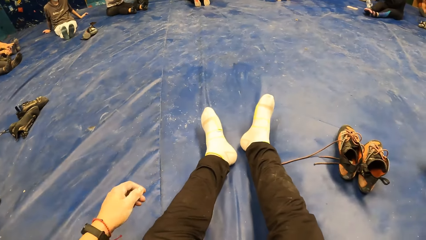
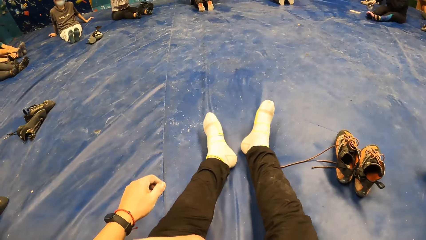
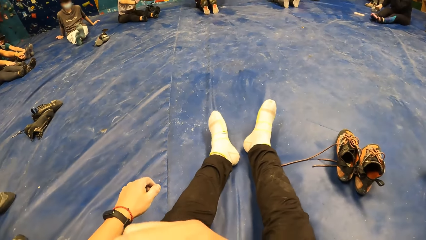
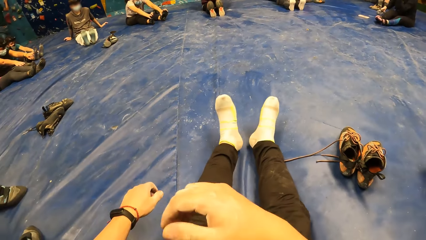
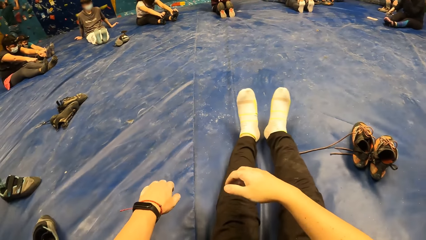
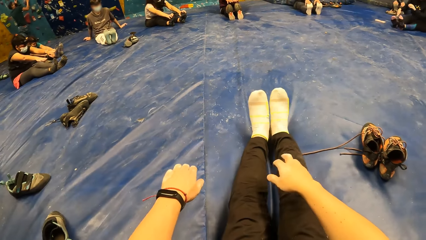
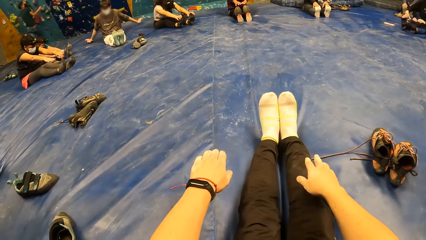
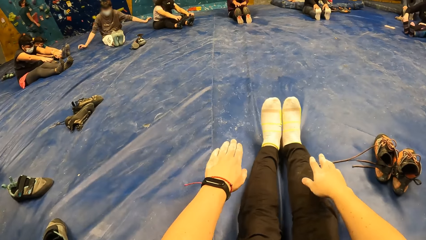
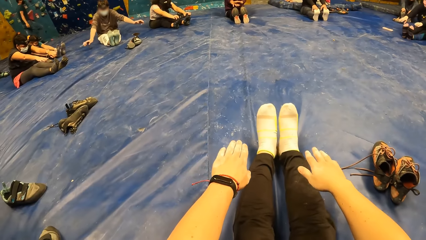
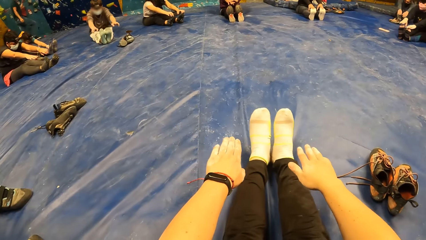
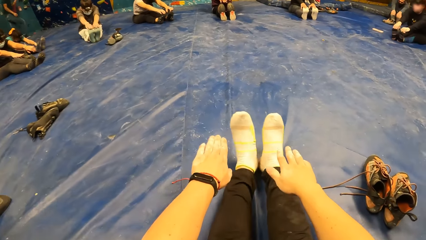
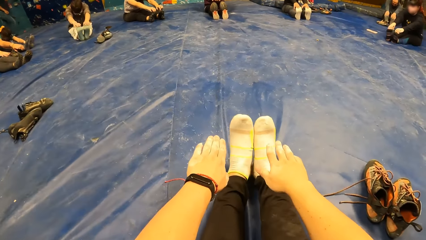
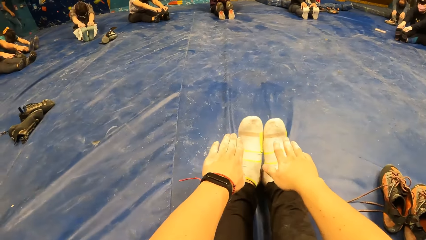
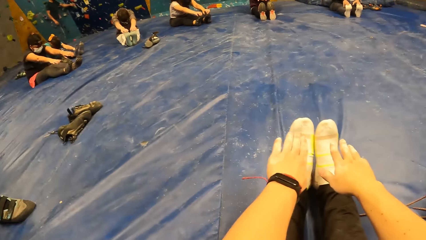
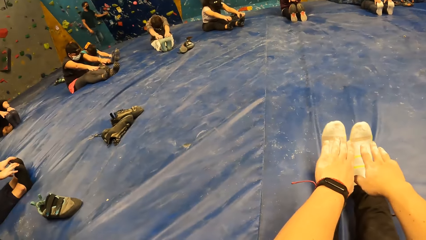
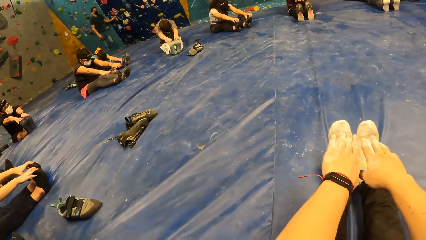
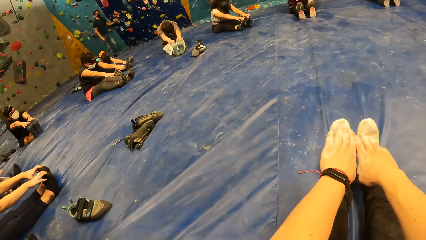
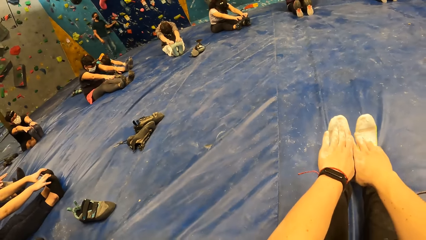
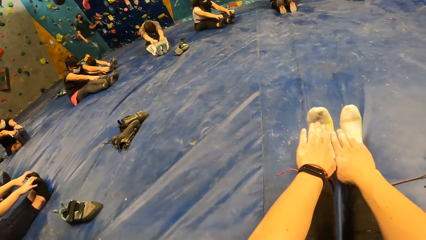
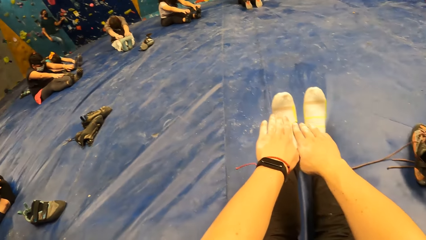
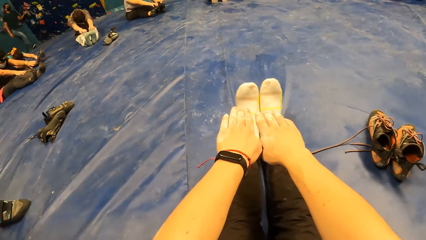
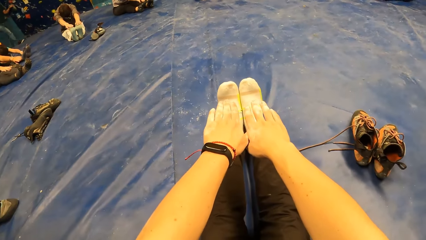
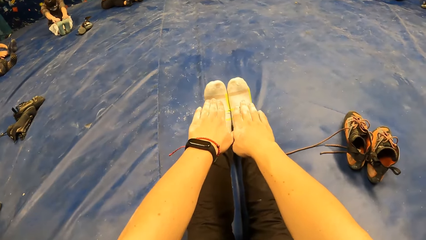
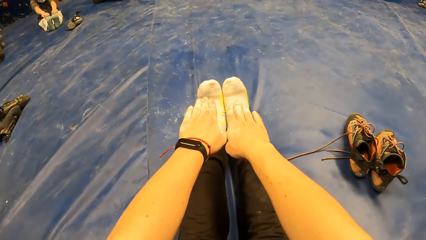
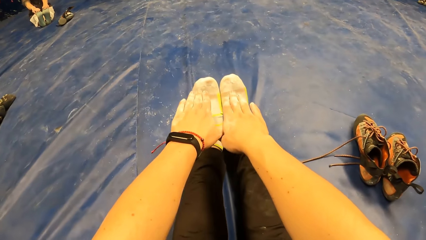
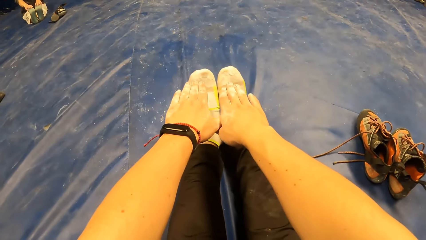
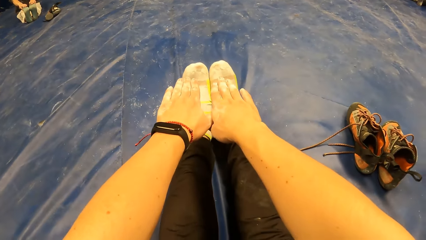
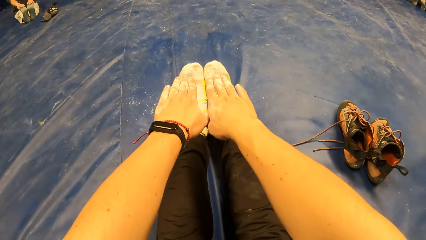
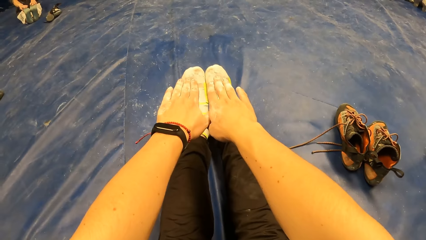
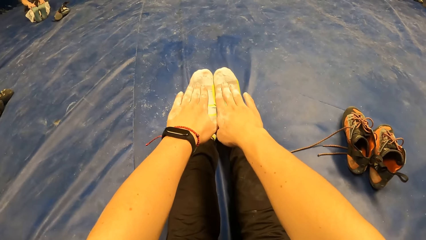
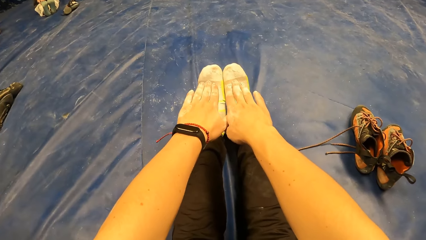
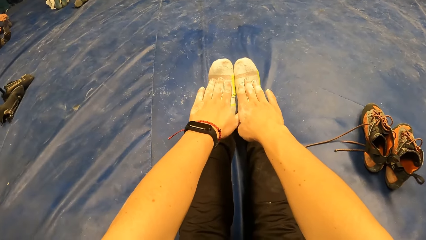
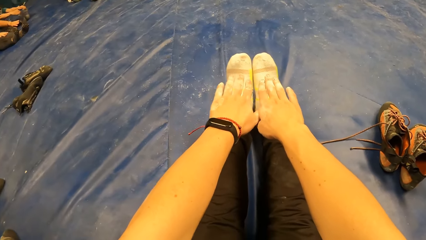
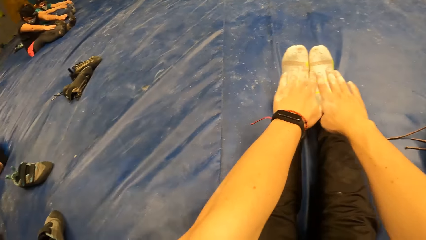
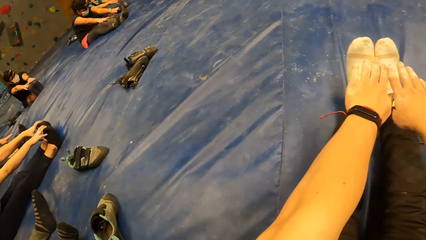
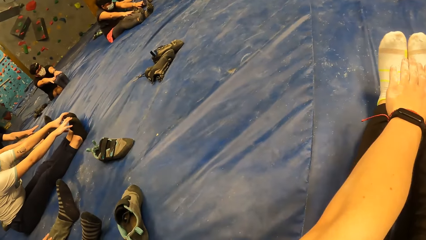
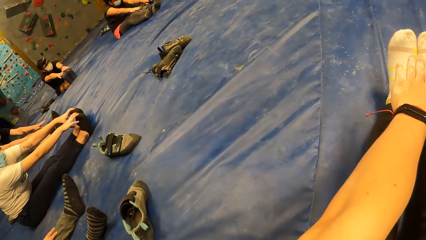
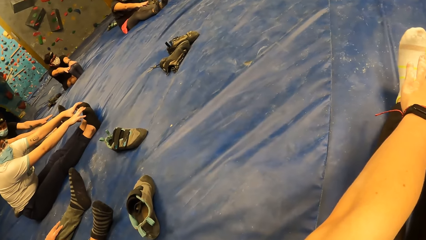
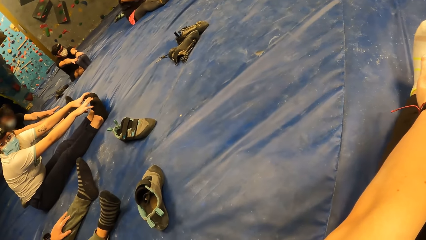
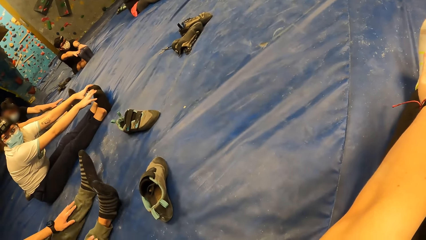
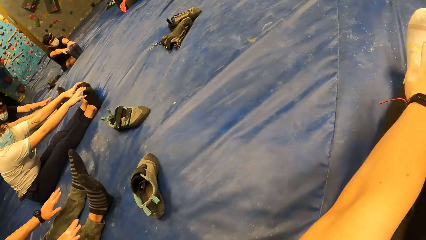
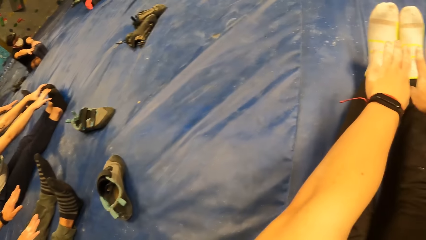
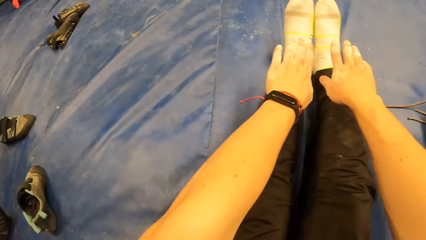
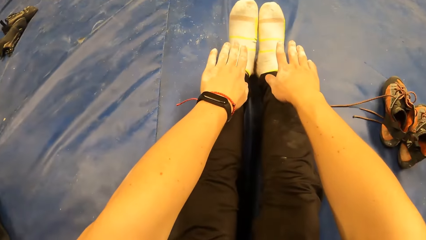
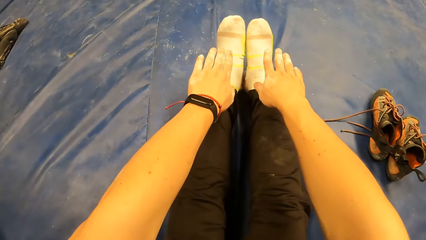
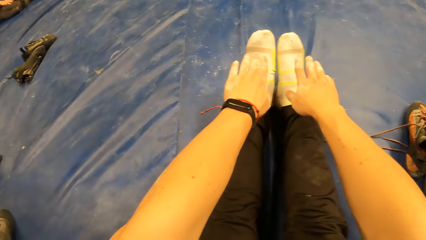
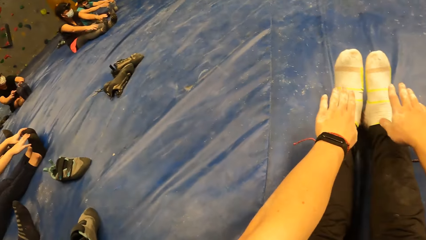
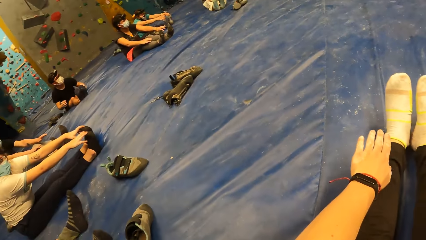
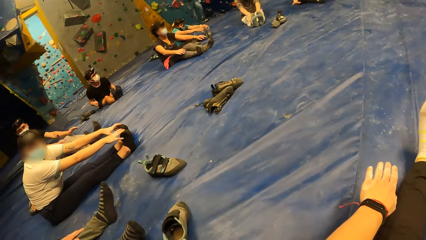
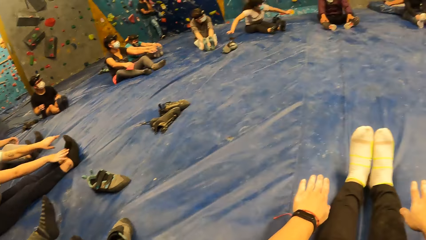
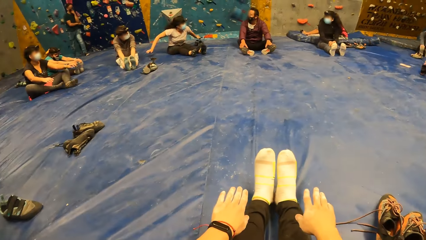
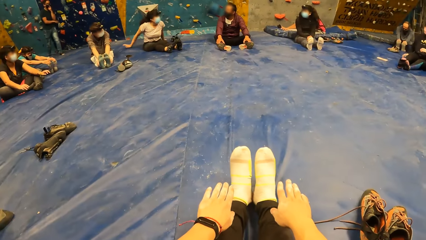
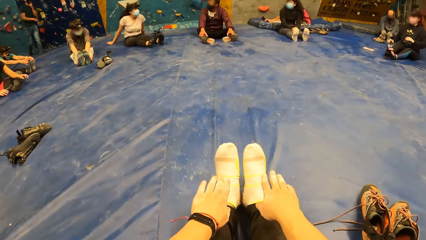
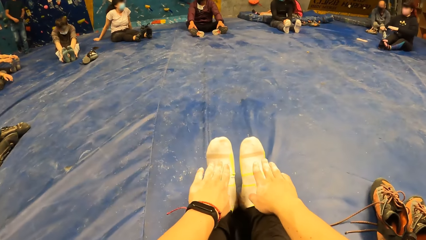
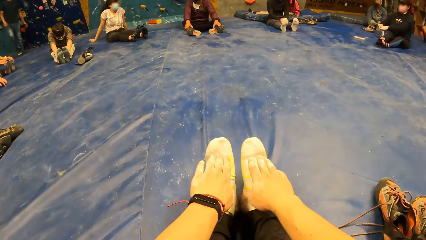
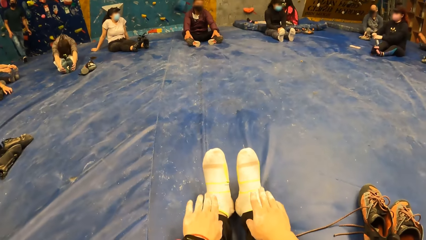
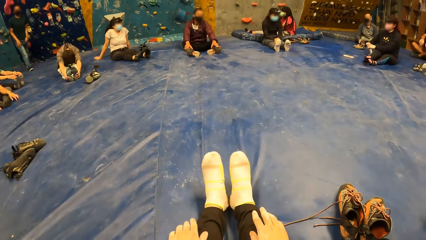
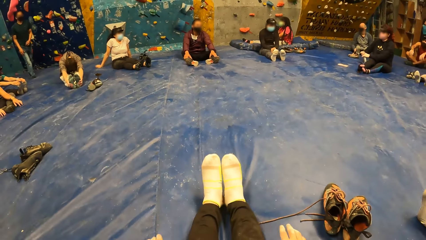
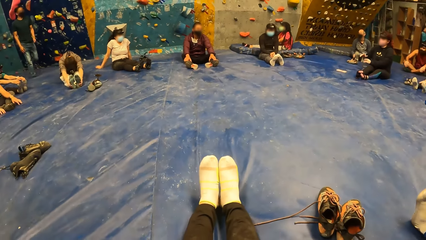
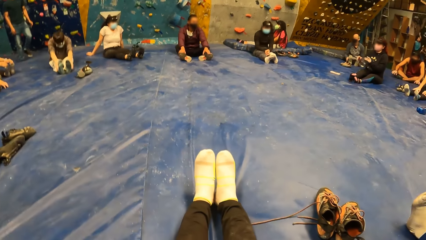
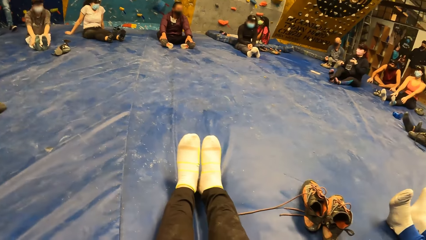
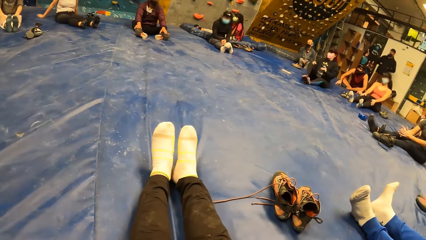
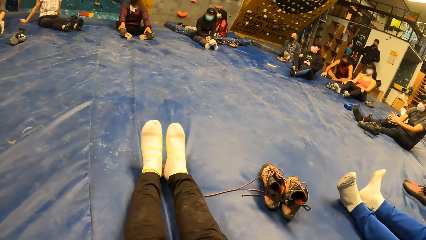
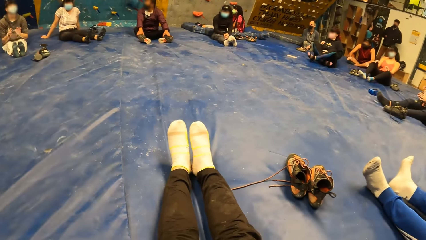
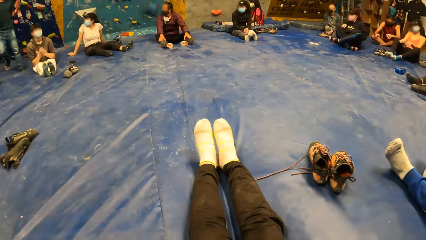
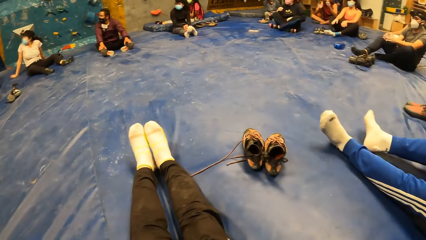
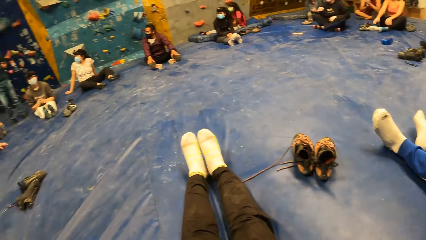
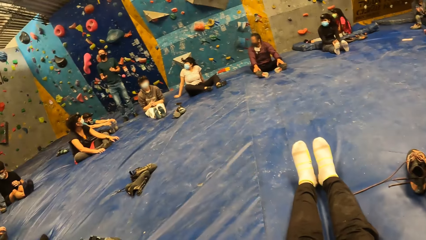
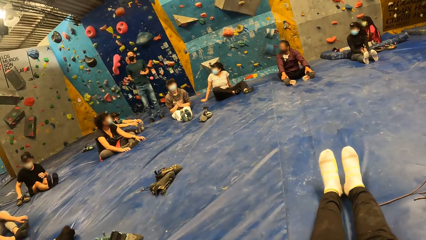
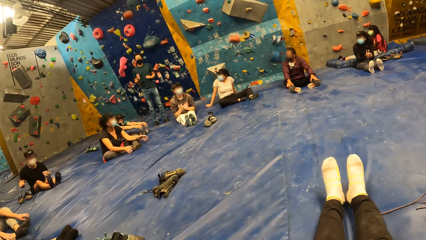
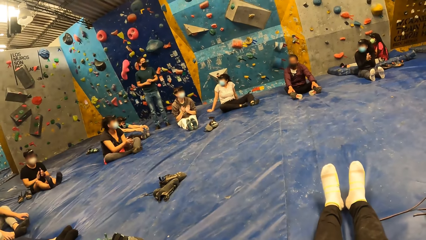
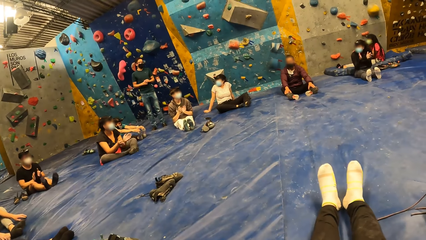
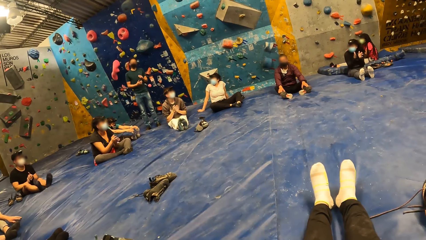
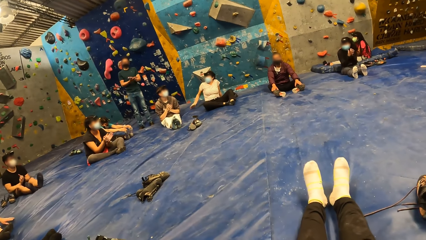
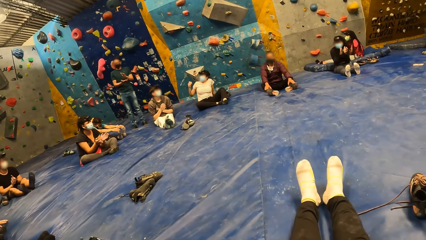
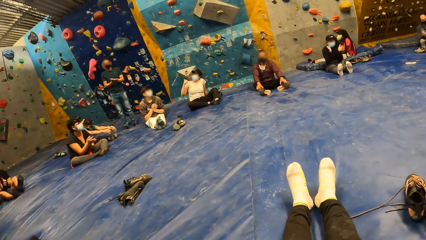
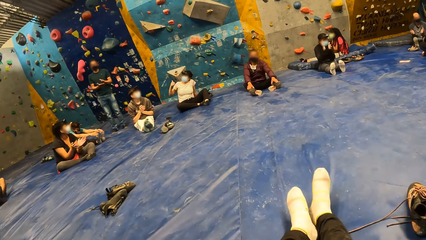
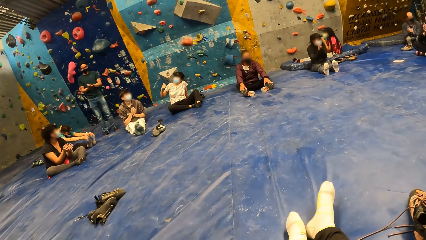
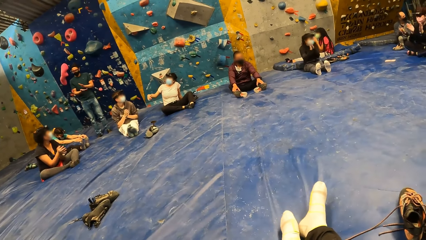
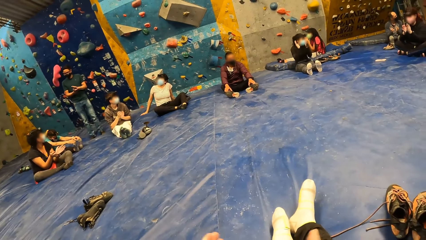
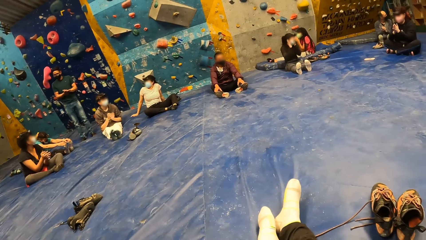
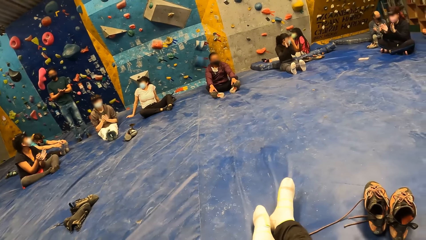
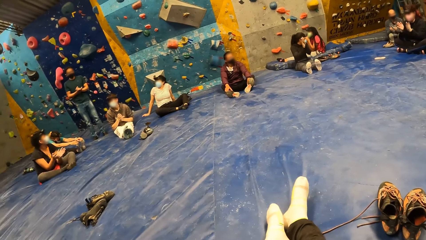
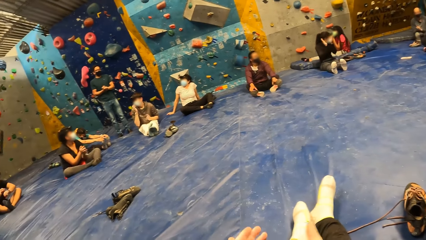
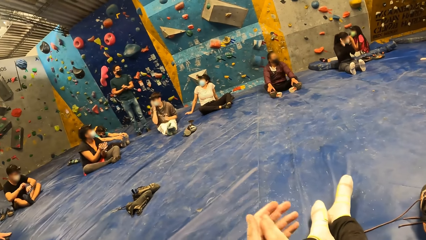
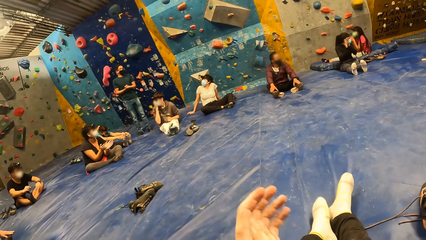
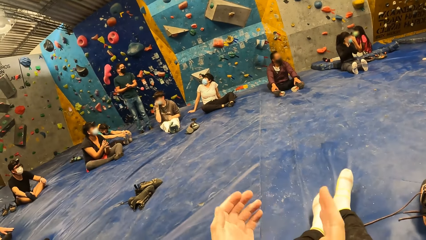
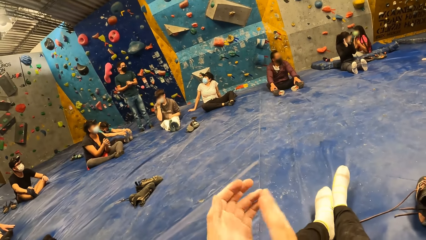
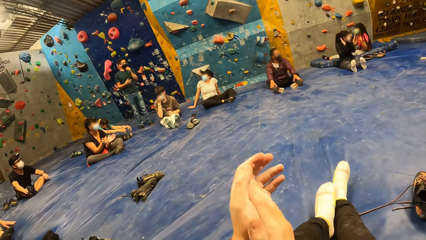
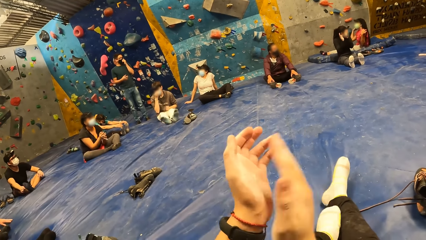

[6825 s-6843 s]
The camera wearer stretches his hands. He looks around. He claps his hands with the group of people in the bouldering gym.
